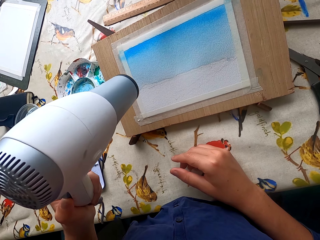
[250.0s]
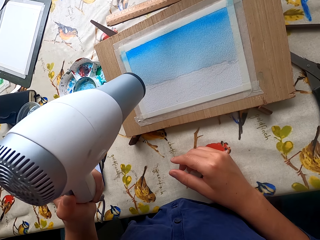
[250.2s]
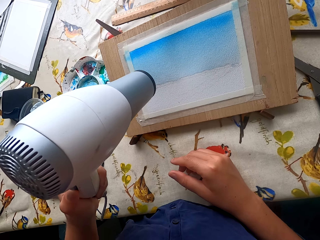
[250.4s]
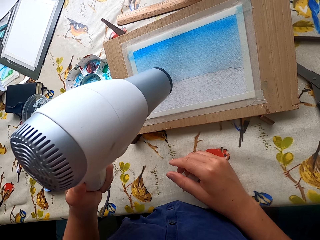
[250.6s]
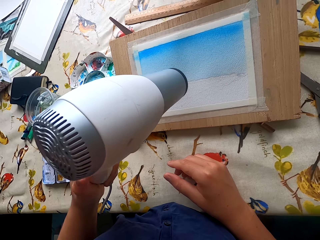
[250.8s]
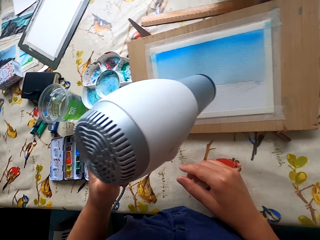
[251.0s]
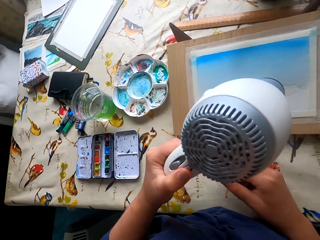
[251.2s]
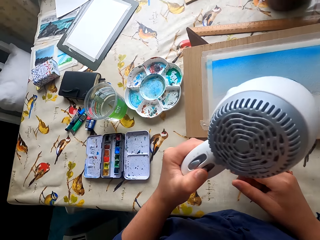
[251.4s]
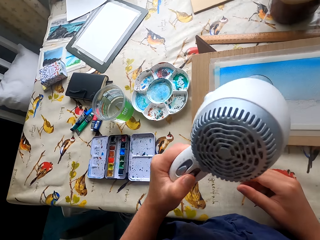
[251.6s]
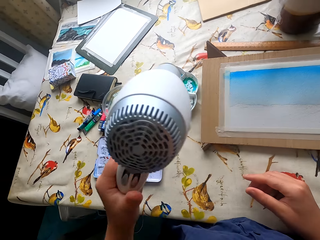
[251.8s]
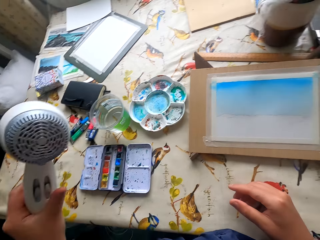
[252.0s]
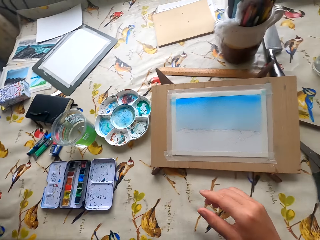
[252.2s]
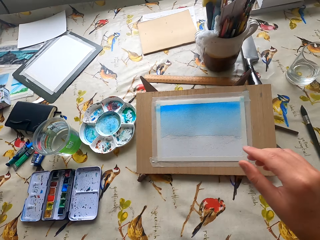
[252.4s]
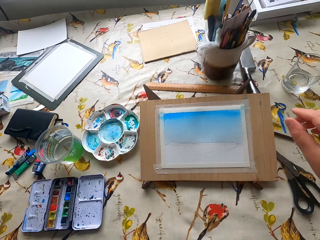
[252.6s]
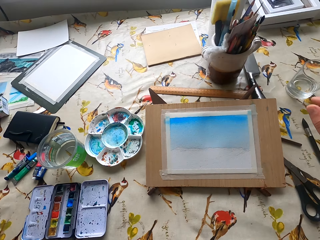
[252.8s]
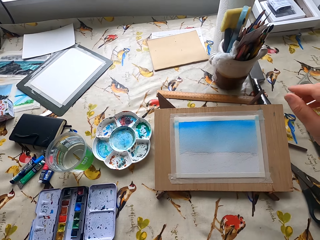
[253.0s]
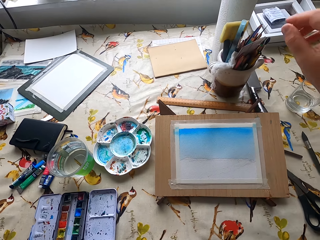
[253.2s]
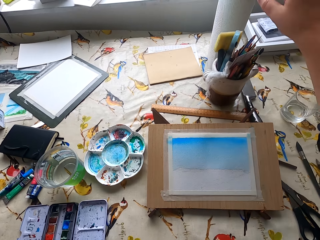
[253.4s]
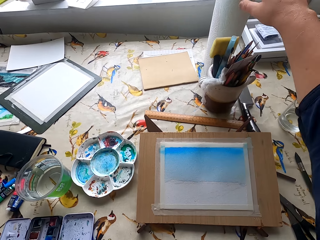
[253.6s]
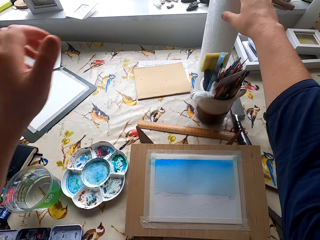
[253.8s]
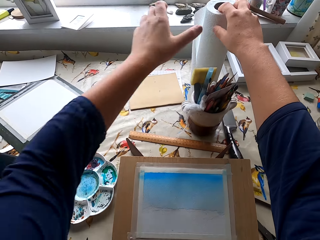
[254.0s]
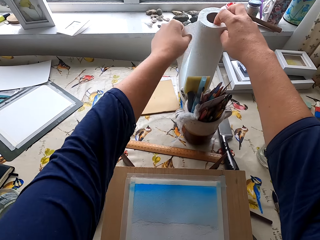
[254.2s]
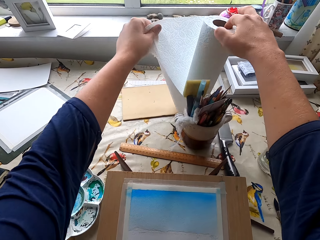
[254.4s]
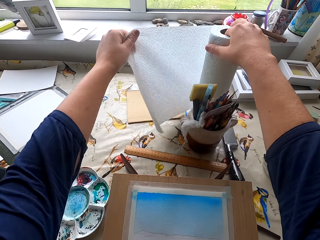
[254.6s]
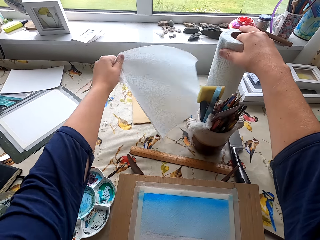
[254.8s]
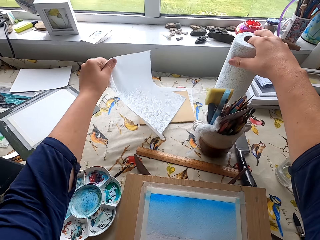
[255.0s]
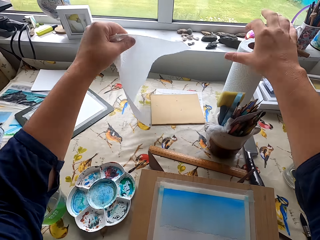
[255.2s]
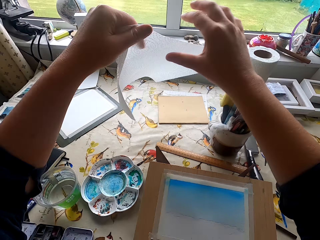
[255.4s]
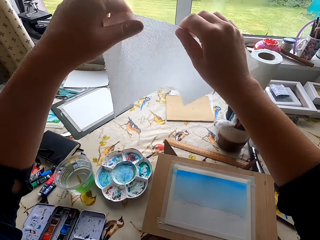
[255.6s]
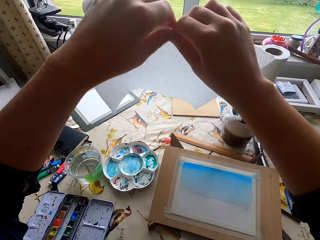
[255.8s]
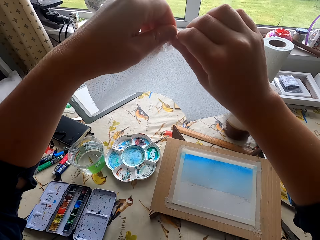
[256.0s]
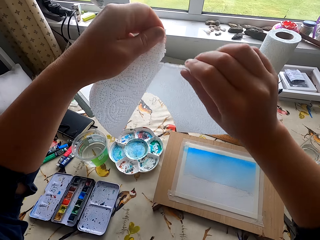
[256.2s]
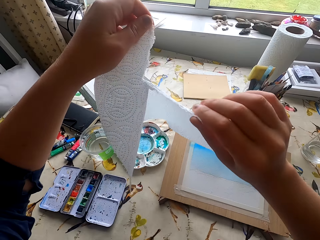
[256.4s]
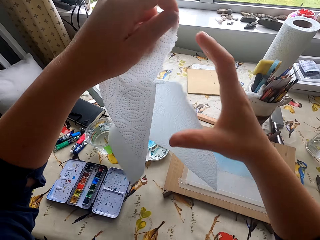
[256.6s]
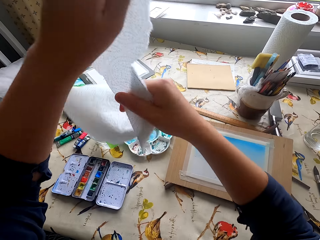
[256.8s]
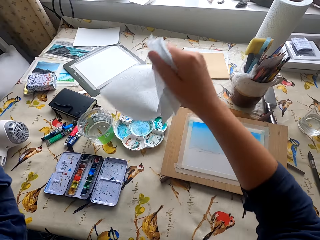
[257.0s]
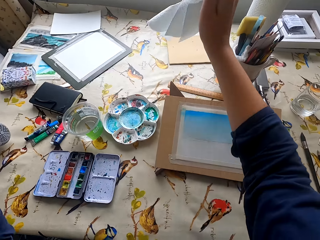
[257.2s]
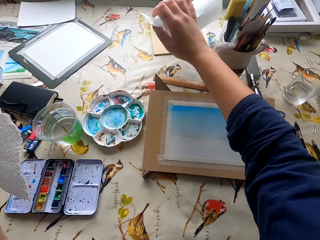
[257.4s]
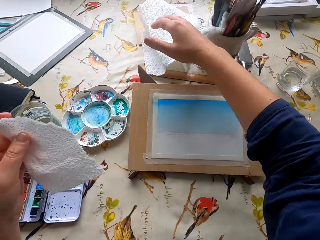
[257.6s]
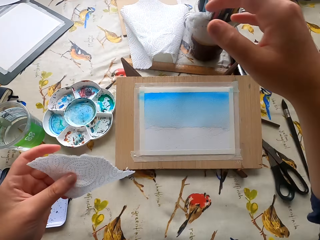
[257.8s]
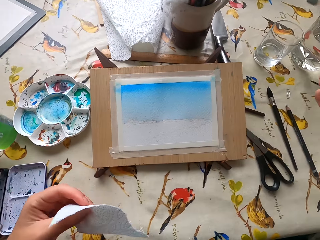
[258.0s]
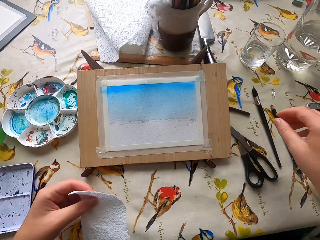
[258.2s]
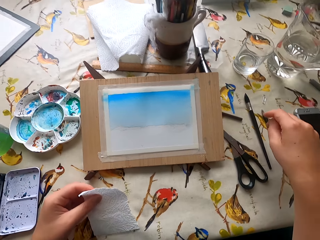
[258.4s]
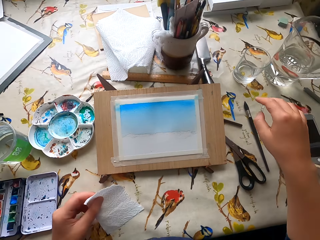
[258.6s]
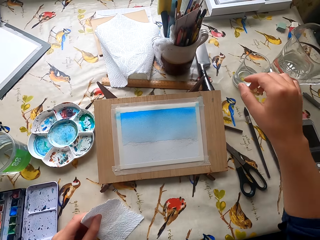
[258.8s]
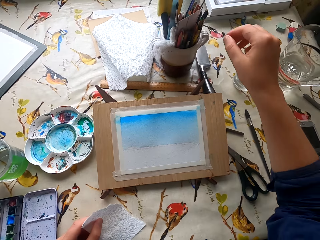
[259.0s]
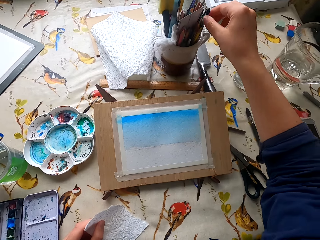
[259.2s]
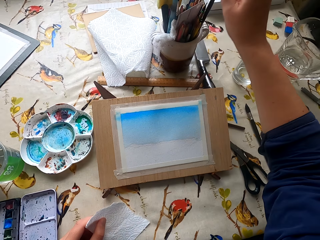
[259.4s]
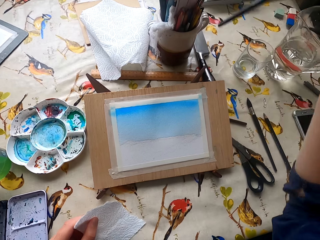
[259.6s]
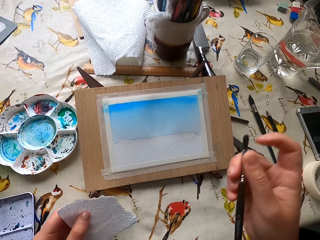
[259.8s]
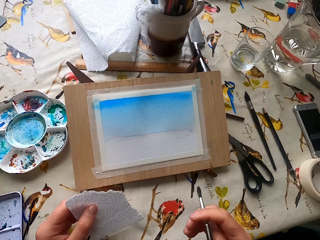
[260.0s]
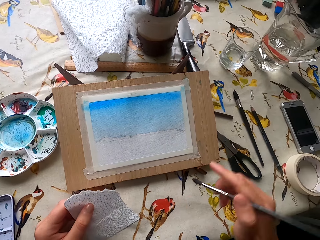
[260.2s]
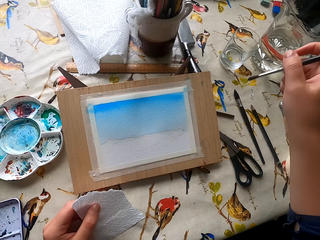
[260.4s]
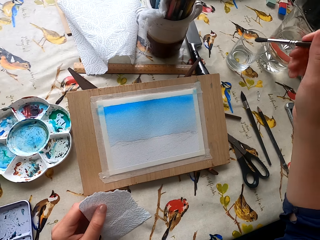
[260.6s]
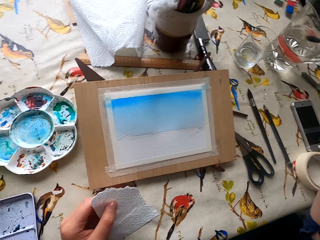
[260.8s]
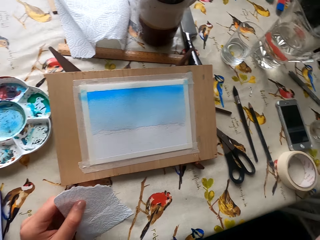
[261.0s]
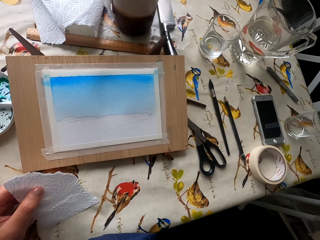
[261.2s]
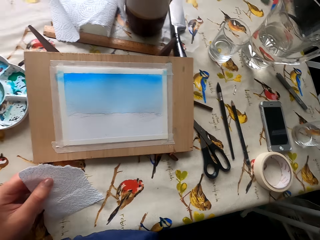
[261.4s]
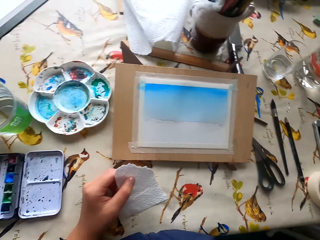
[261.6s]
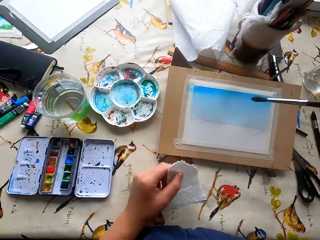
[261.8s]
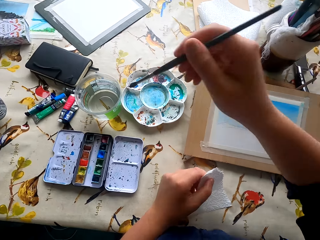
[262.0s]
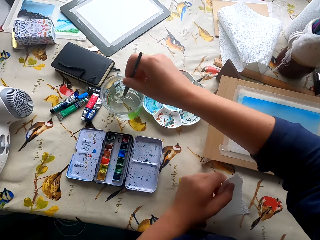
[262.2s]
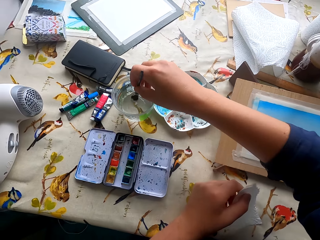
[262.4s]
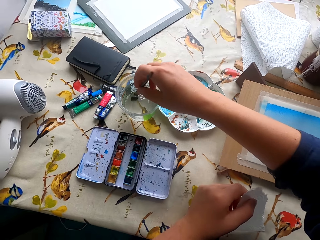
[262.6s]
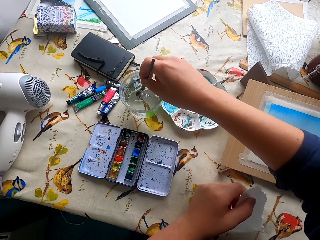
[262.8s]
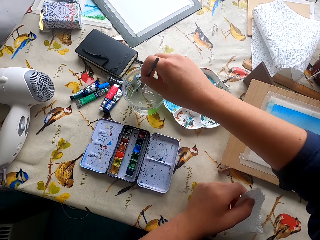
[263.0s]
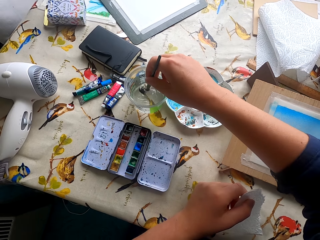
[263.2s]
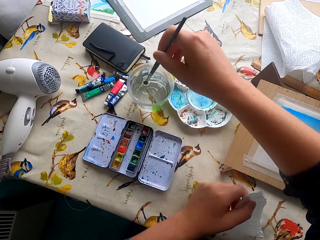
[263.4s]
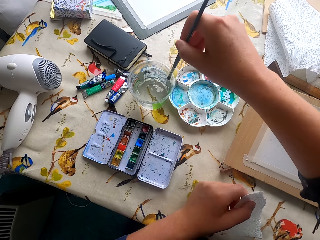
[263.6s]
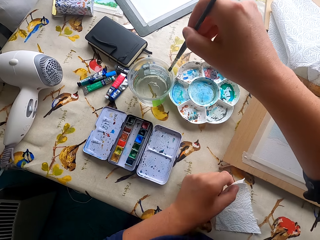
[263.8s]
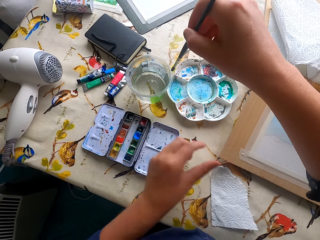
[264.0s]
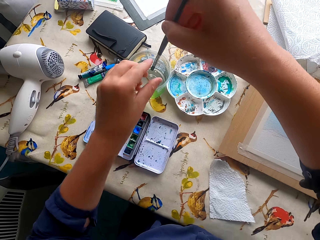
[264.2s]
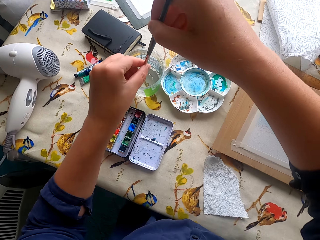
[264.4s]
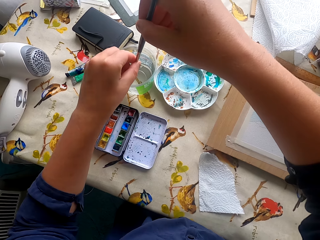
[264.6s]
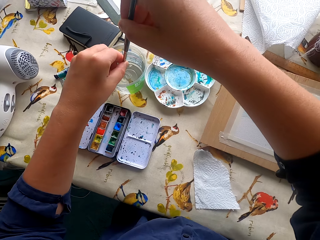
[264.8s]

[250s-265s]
The camera wearer turns off the blower. They place the blower on the table. They pick the wipe from the table. They tear the wipe. They place the wipe on the table. They pick the paintbrush from a container. They dip the paintbrush in water.

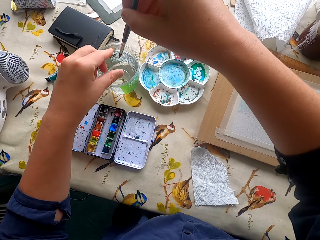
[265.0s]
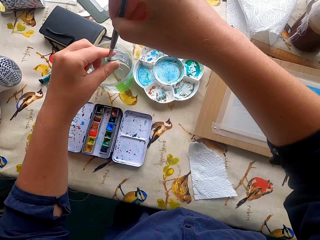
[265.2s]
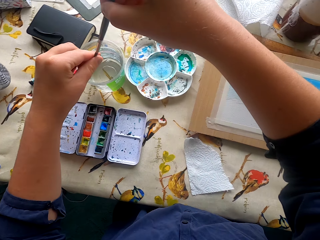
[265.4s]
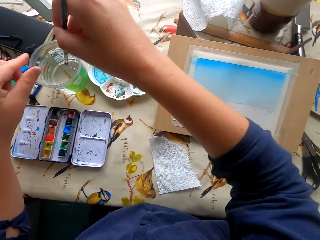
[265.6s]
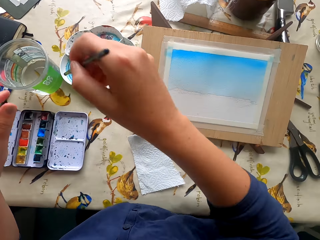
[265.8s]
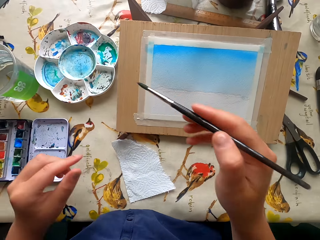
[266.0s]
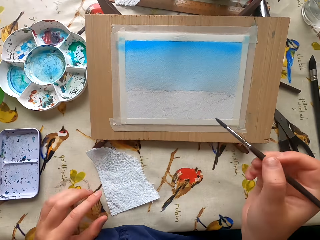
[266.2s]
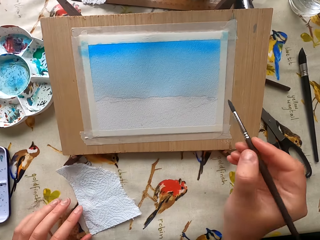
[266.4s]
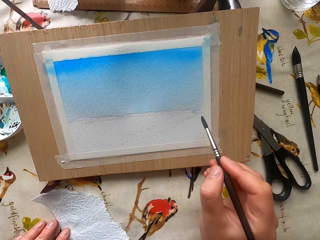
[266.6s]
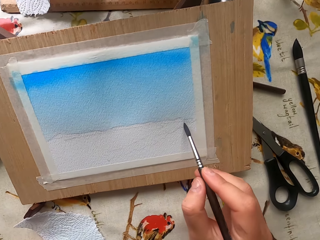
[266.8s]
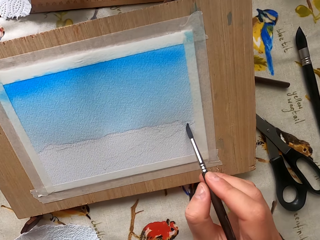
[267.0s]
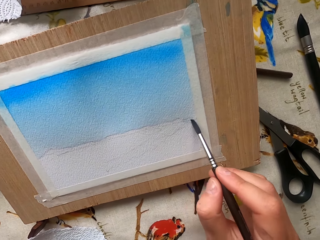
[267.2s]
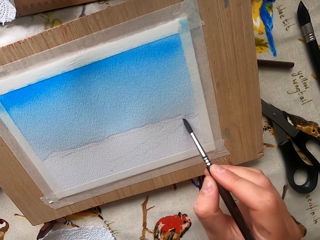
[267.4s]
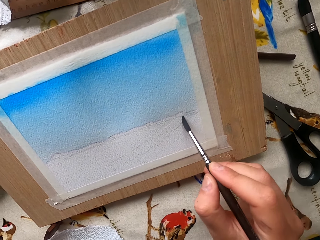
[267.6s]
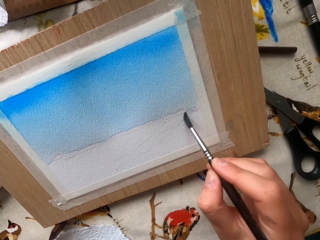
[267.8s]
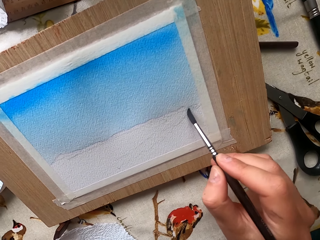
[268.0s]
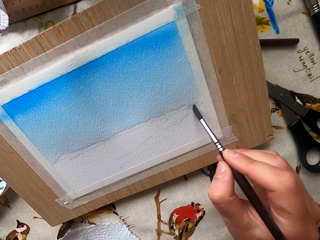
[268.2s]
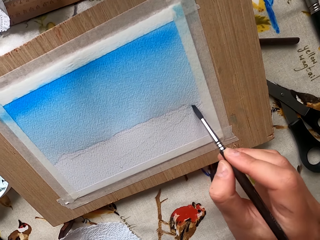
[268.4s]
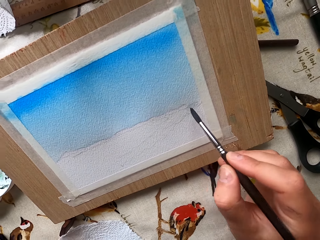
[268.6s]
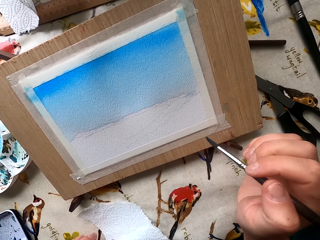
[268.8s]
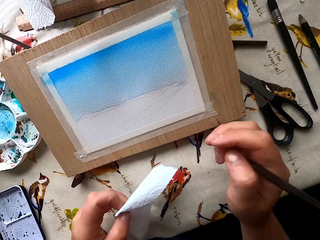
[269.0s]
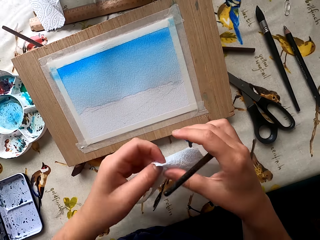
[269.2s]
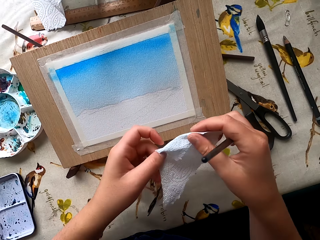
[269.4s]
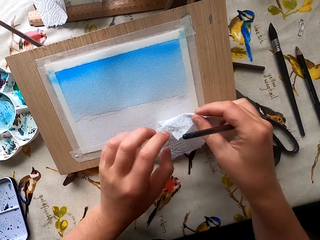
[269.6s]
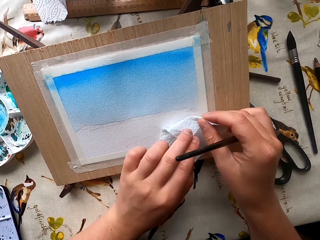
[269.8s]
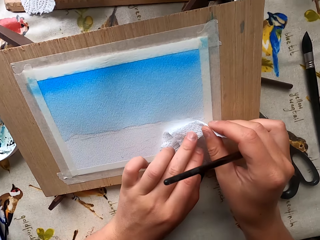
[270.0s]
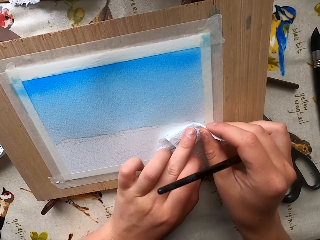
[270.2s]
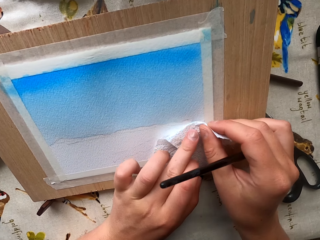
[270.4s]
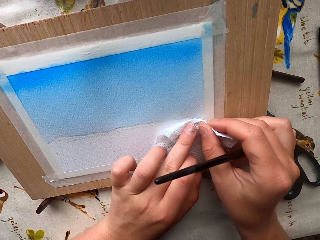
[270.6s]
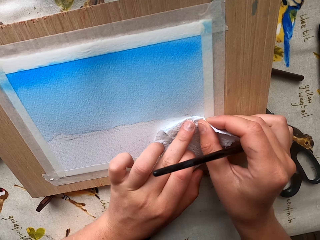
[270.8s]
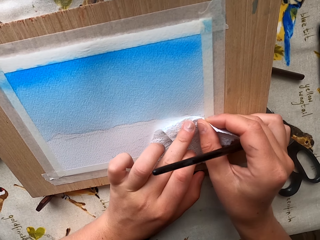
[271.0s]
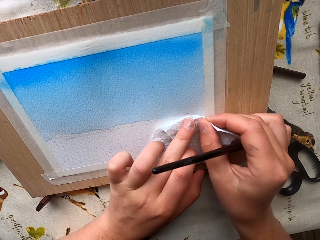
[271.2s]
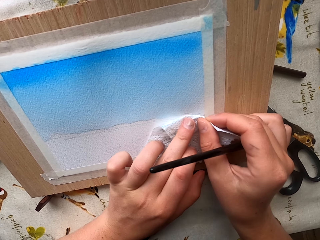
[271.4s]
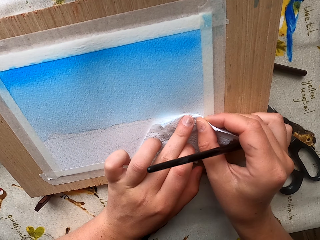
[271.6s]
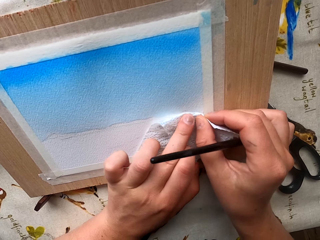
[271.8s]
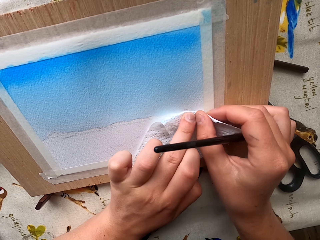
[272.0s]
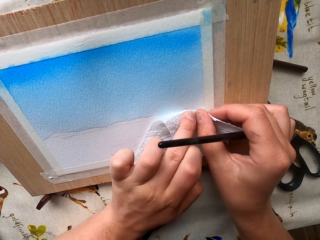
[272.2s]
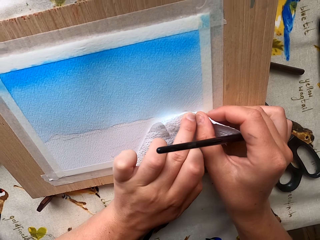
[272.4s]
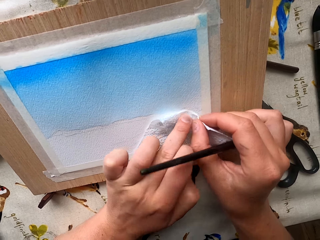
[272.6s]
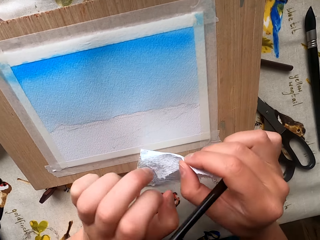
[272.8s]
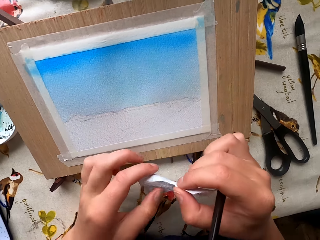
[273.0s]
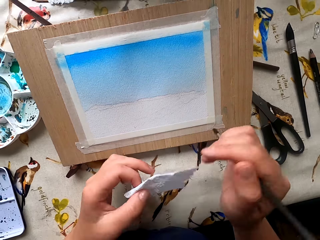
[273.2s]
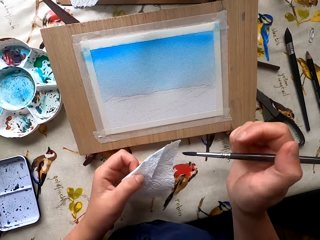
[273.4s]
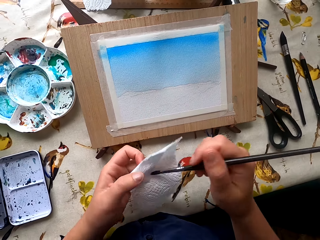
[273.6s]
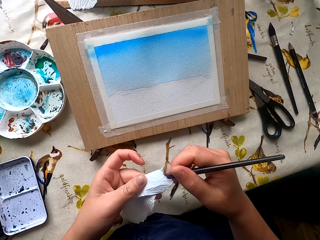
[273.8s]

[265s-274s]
The camera wearer paints the drawing paper. They hold the wipe in place. They drop the tissue. They wipe the excess water.
